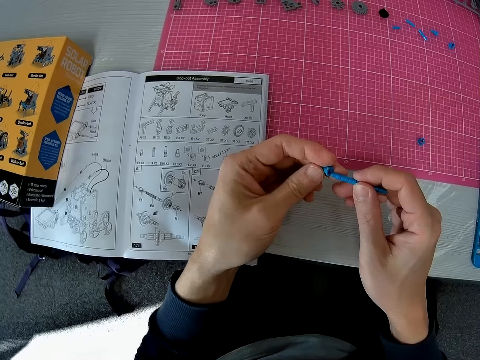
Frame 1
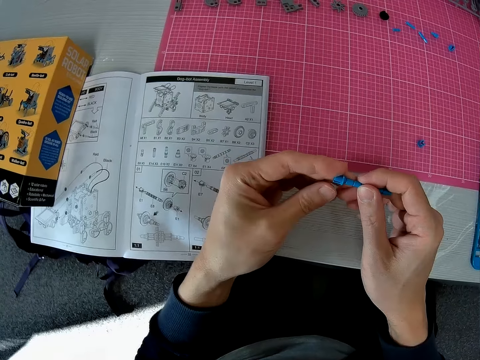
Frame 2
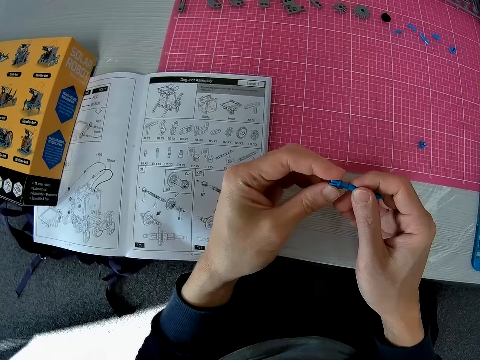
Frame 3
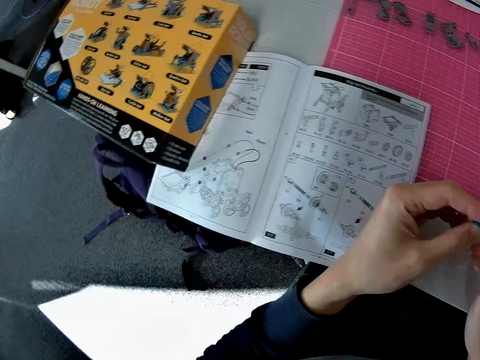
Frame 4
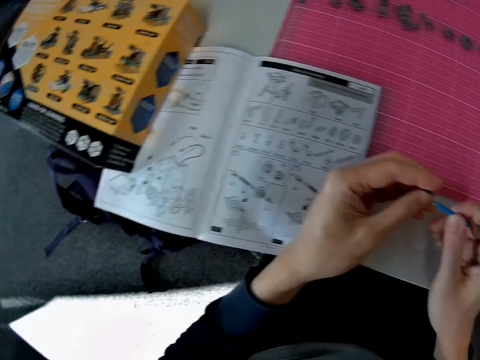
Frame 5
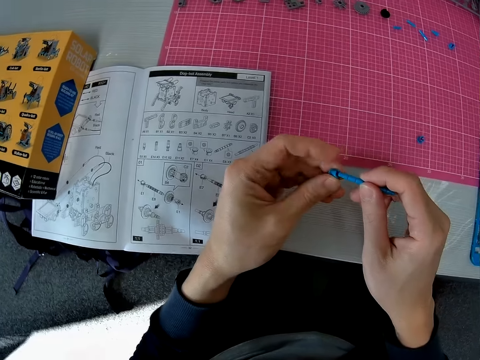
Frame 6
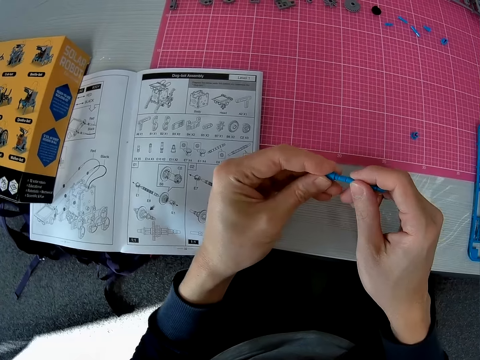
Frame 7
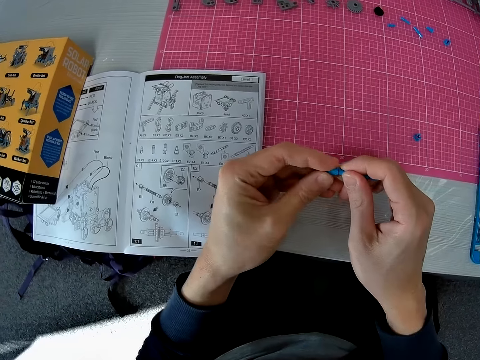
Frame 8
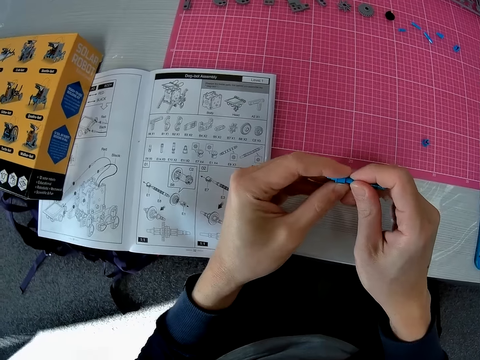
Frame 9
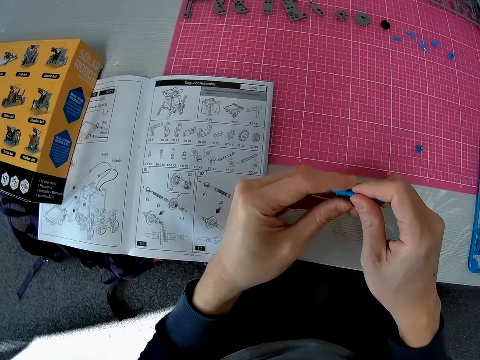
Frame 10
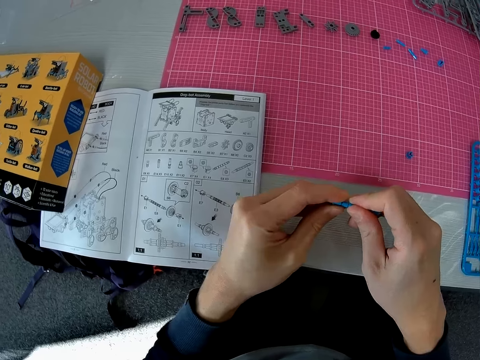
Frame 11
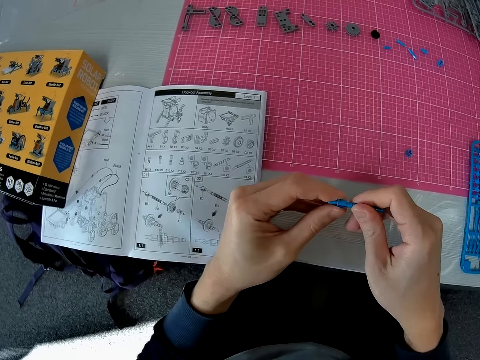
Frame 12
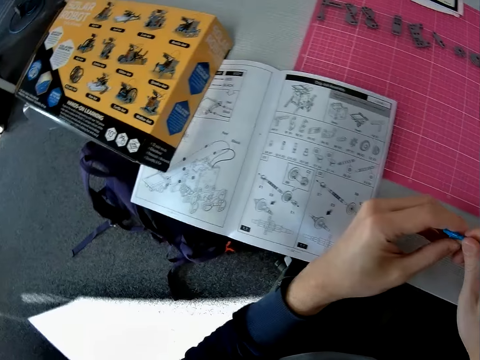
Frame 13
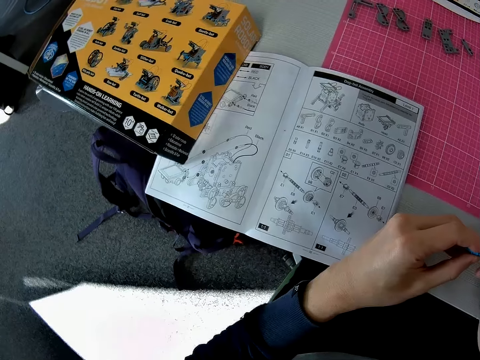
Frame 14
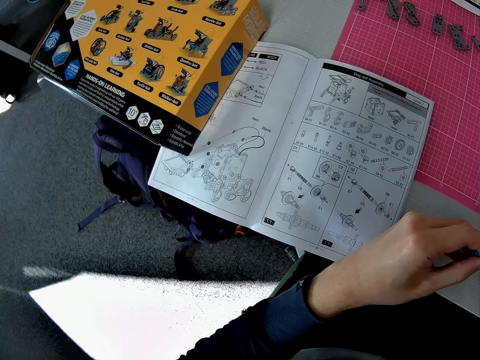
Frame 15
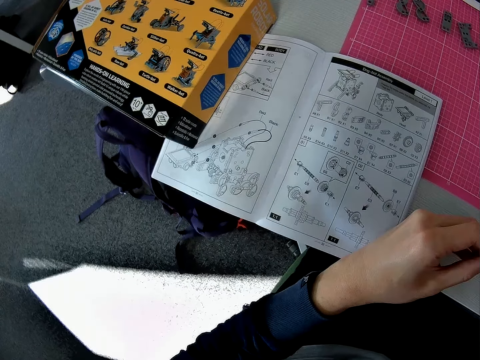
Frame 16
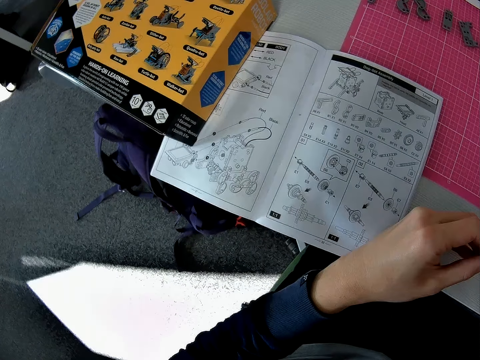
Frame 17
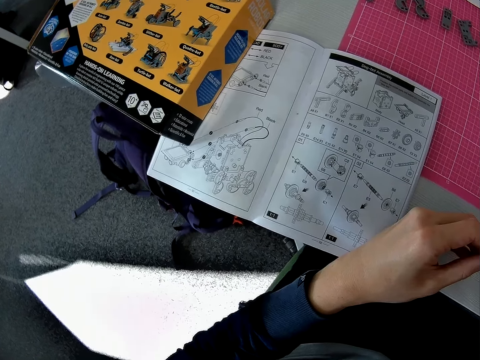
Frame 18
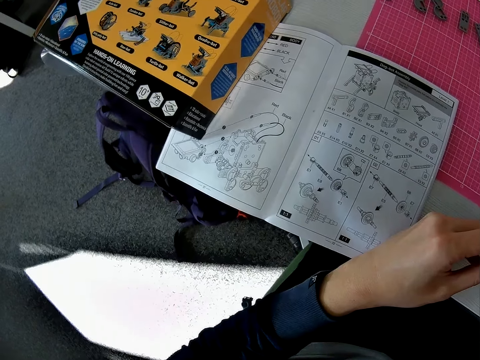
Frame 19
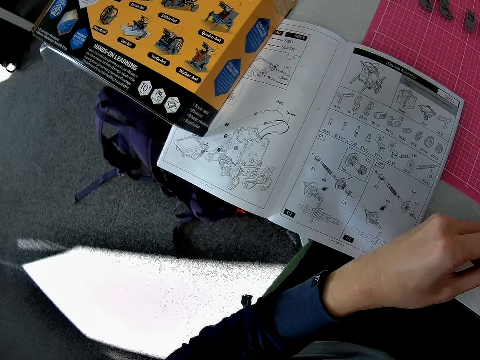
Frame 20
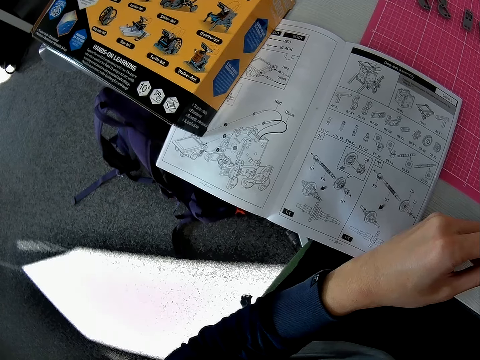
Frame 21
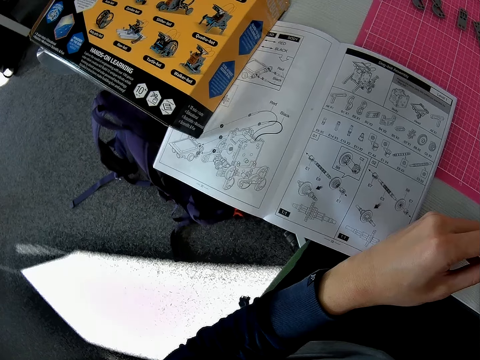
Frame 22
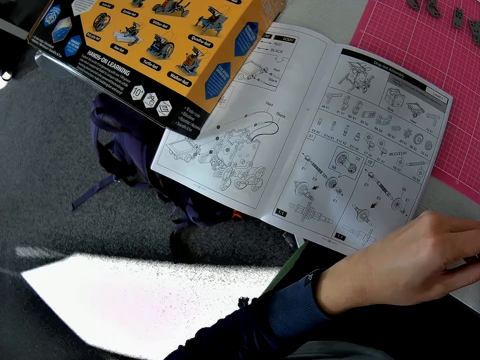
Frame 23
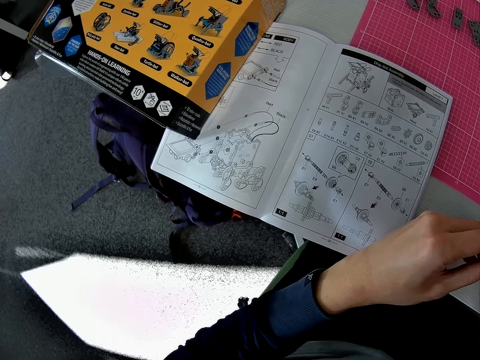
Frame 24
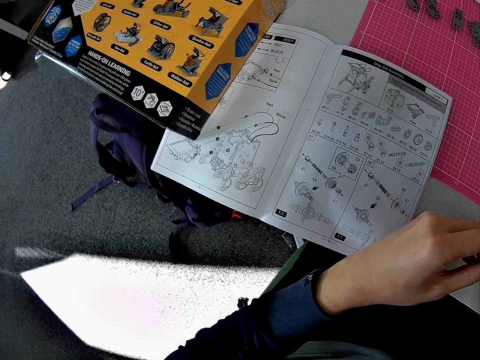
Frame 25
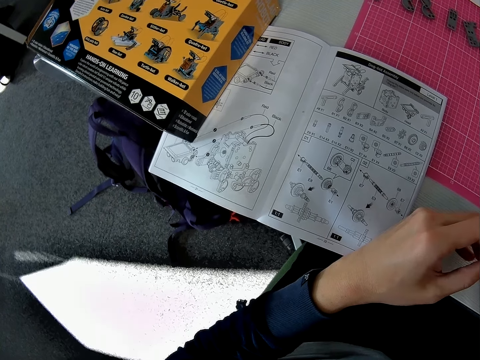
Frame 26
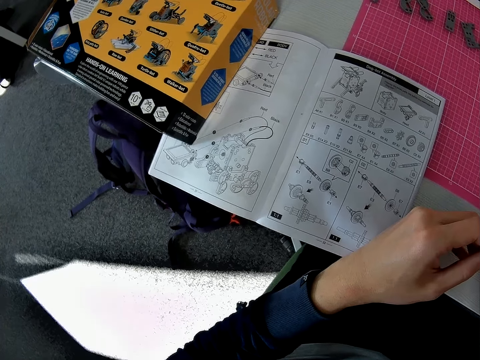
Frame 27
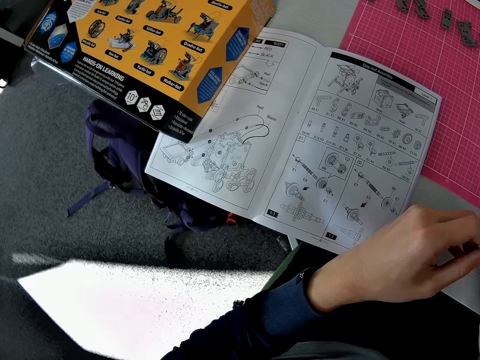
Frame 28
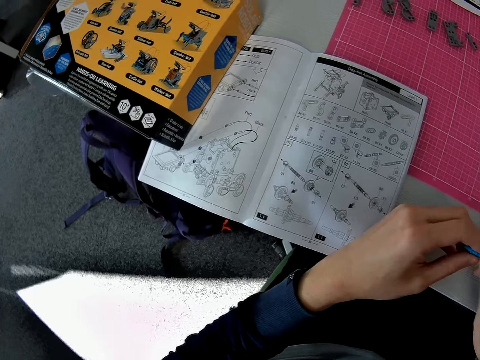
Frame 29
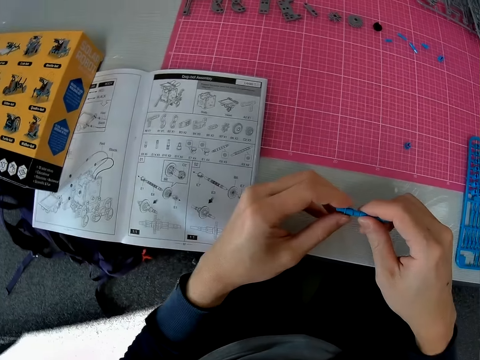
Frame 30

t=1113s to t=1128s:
The camera wearer glances at the model kit manual. He adjusts the pieces in his hands. He checks the model kit manual.

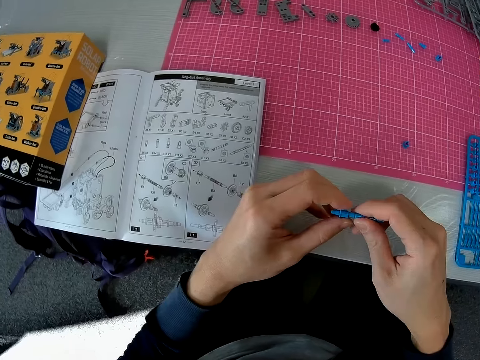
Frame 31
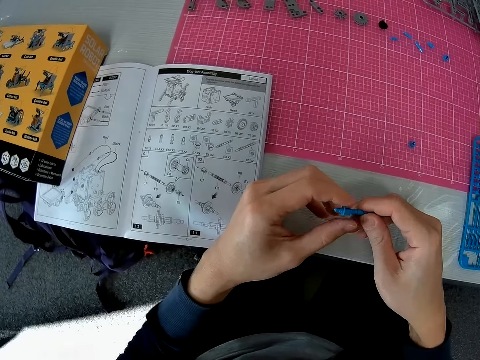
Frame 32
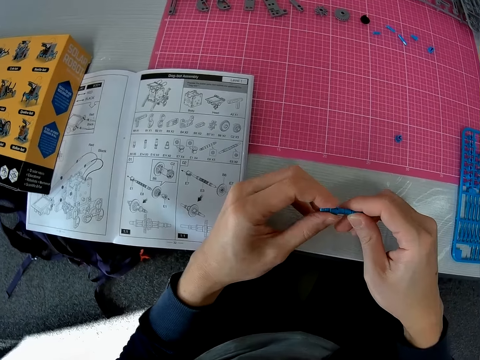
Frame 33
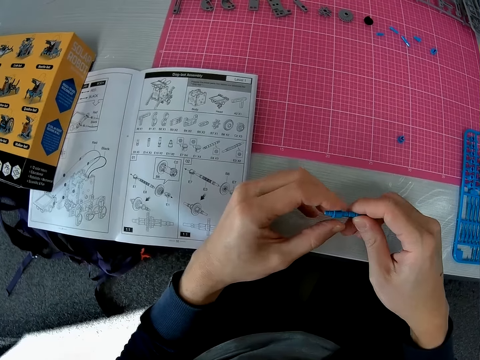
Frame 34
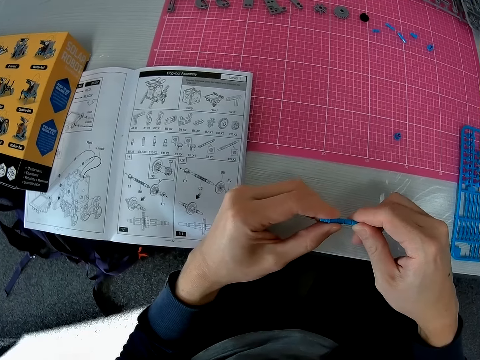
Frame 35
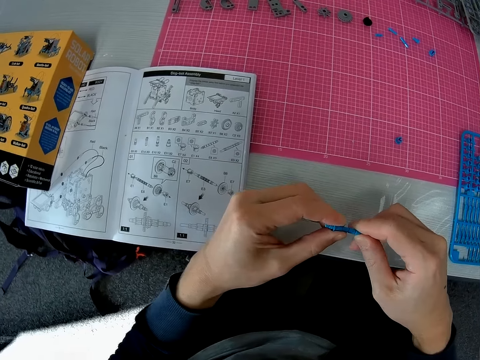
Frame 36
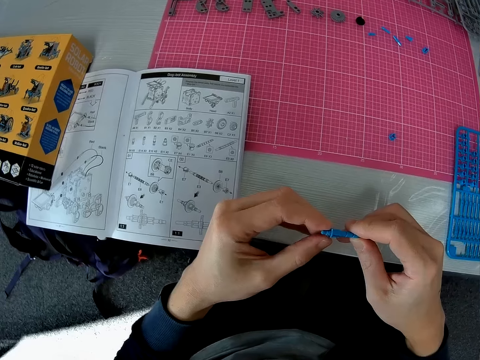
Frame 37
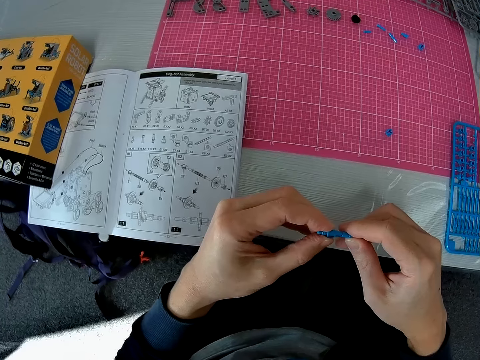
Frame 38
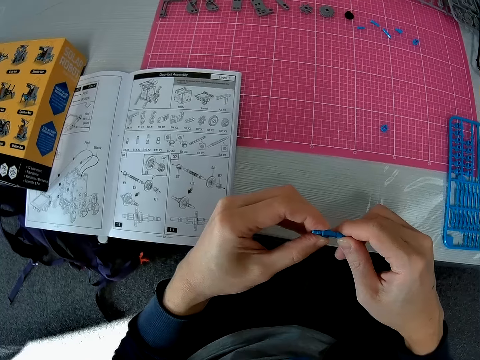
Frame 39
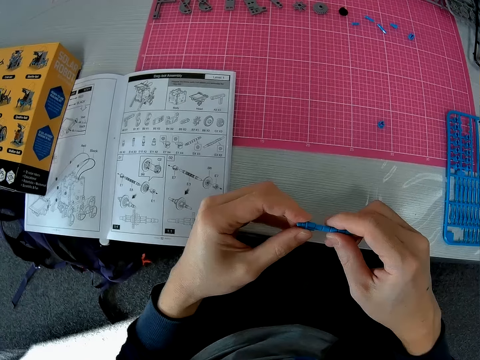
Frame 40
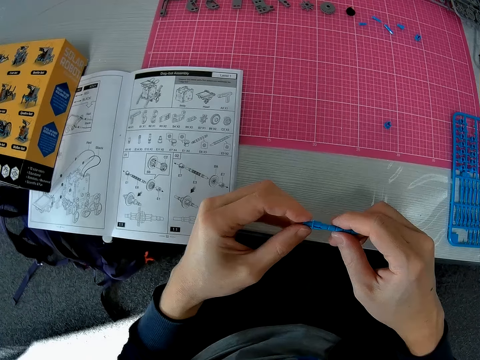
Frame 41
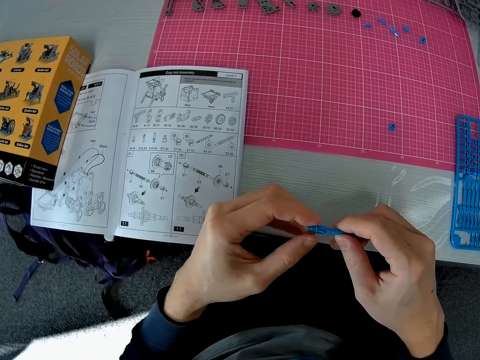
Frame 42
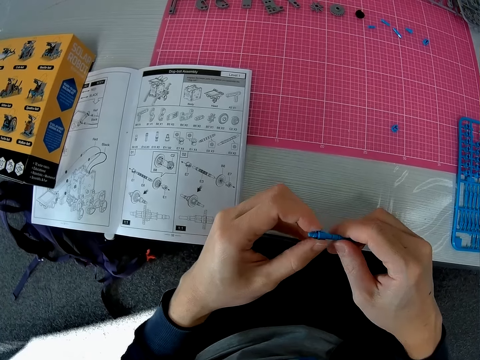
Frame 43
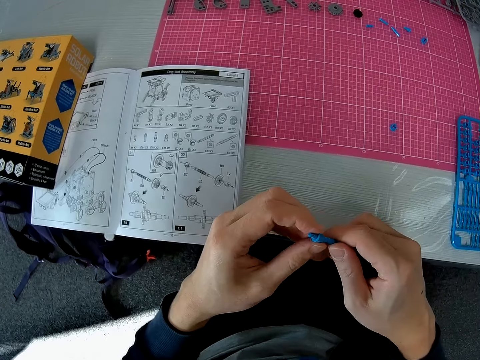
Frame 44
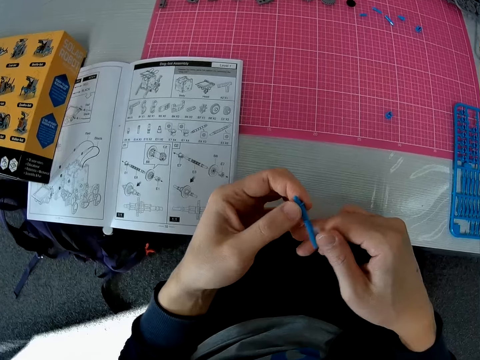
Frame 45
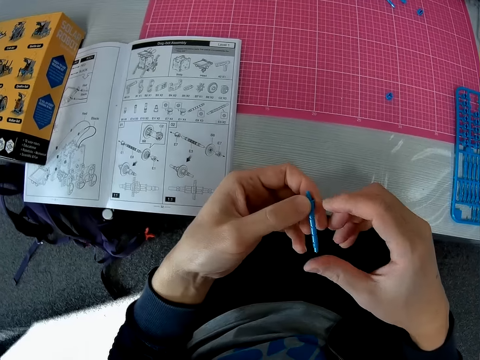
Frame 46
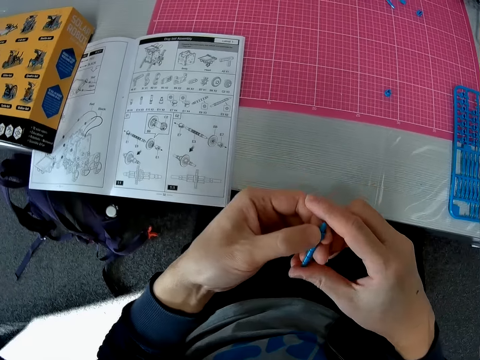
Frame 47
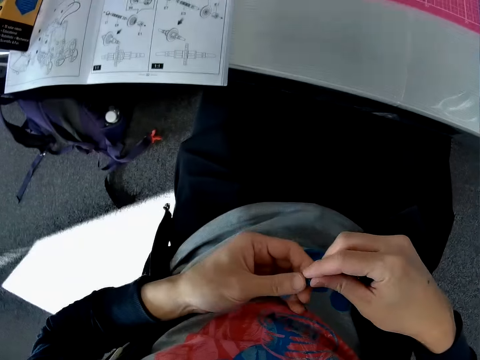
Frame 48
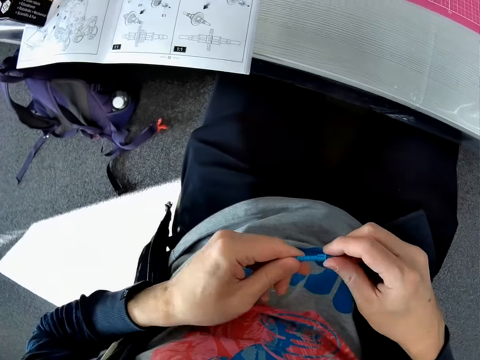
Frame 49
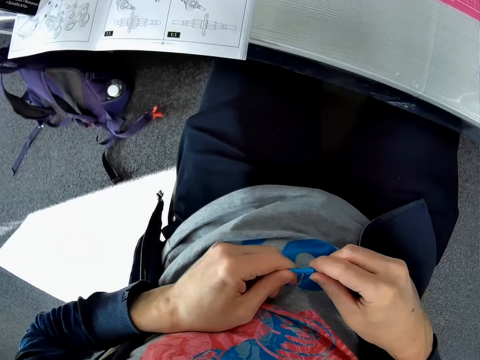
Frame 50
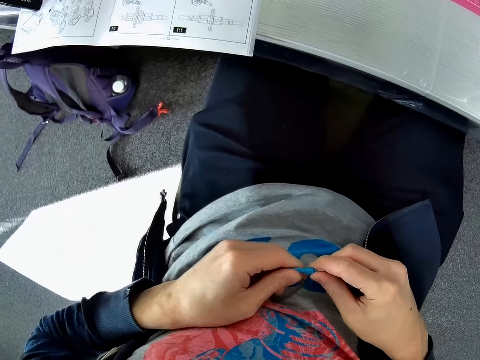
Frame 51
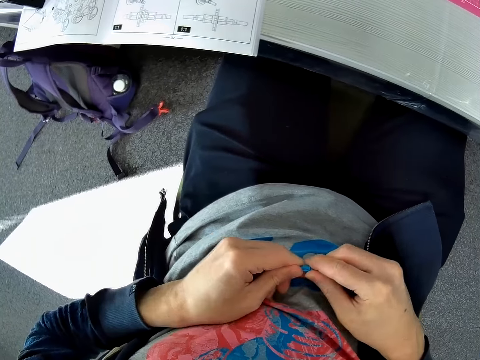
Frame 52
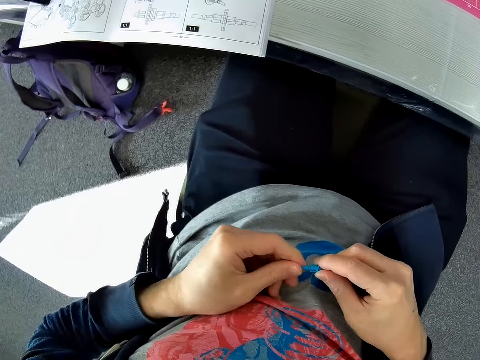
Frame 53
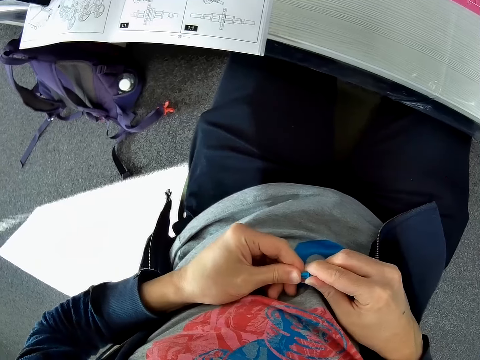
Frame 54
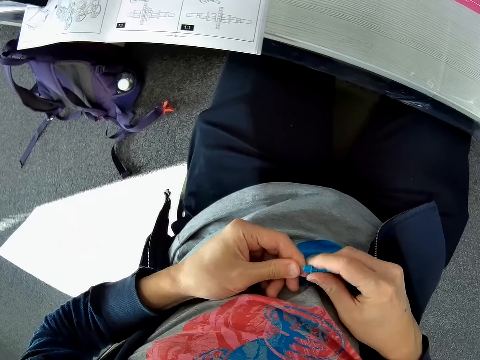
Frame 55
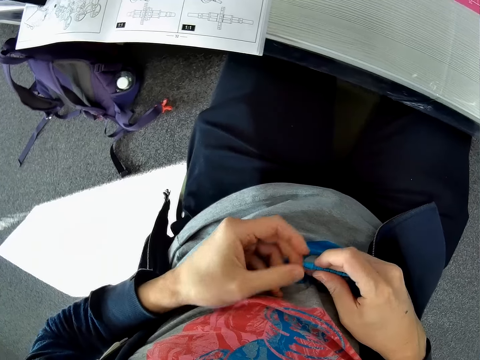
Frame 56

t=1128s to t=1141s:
The camera wearer leans from the table to the chair backrest. They remove the round piece from the other straight piece.
